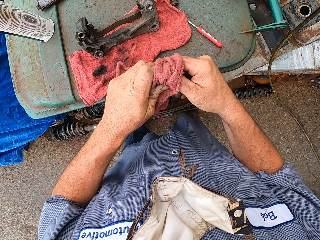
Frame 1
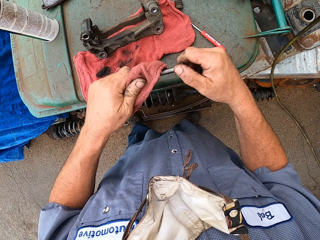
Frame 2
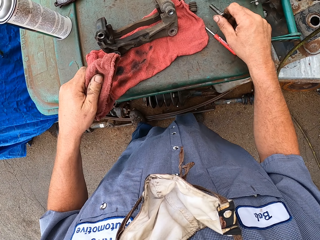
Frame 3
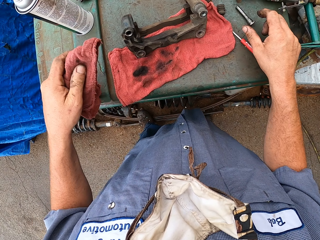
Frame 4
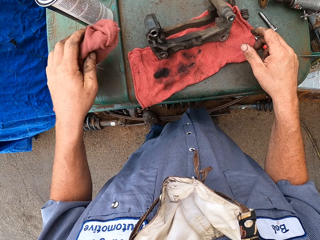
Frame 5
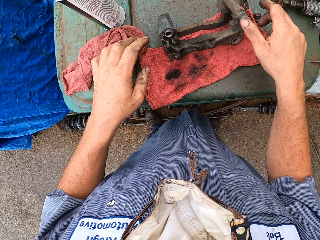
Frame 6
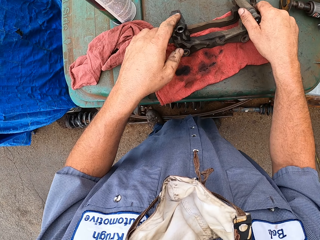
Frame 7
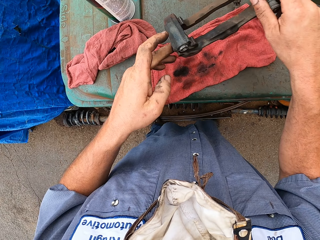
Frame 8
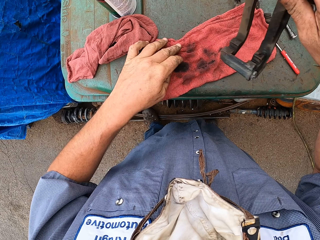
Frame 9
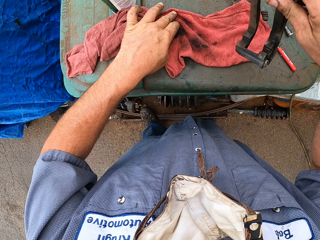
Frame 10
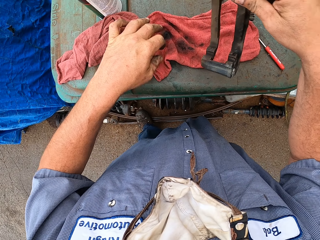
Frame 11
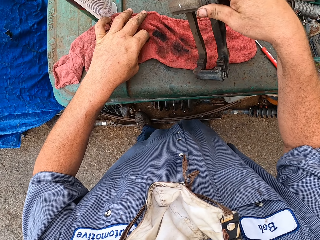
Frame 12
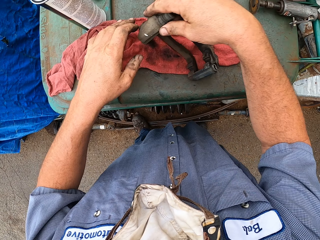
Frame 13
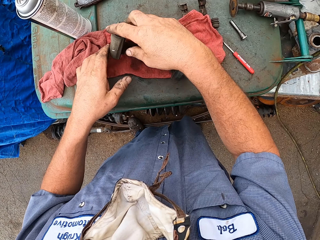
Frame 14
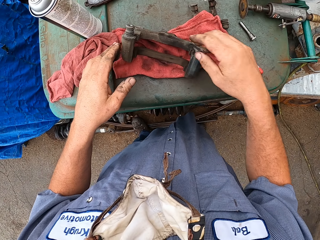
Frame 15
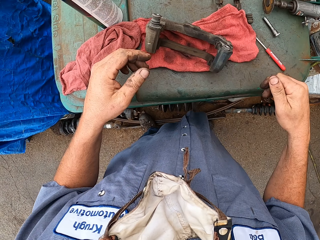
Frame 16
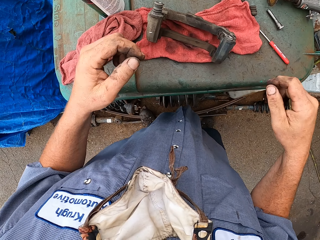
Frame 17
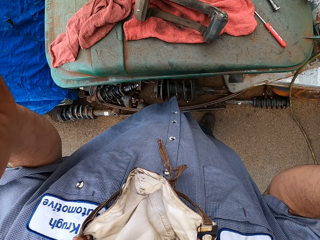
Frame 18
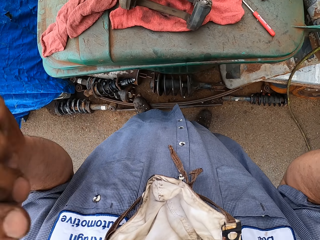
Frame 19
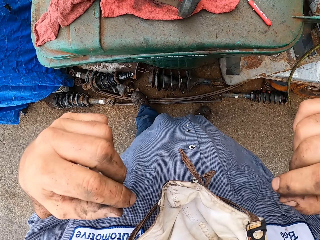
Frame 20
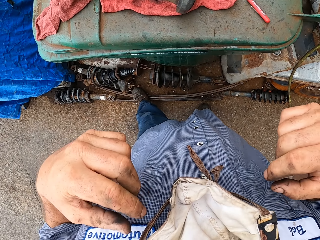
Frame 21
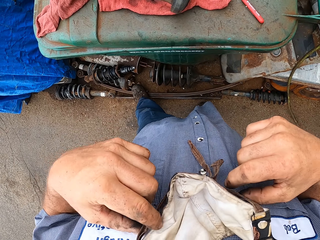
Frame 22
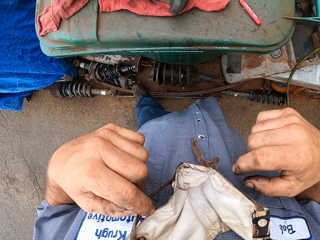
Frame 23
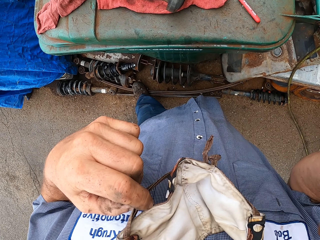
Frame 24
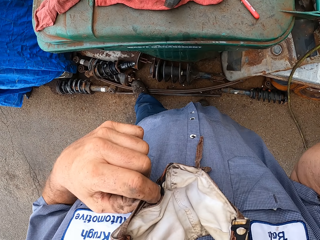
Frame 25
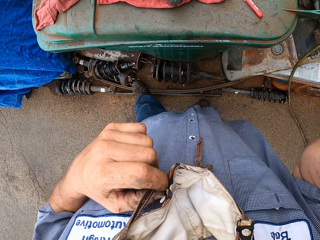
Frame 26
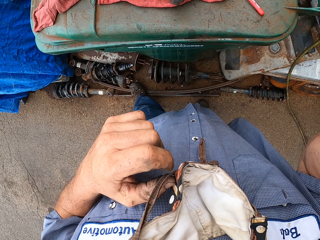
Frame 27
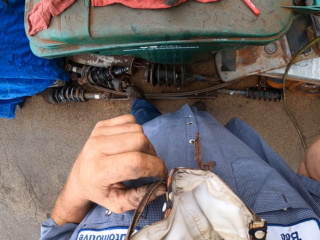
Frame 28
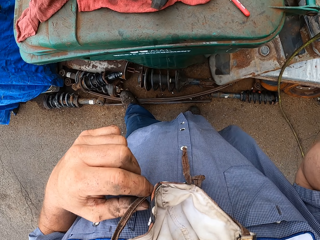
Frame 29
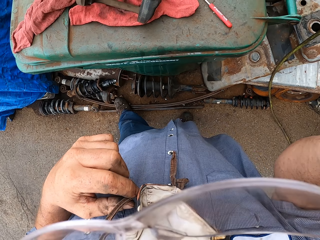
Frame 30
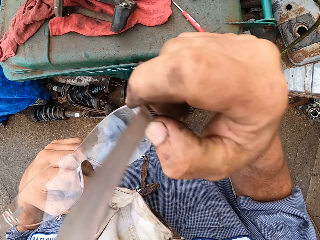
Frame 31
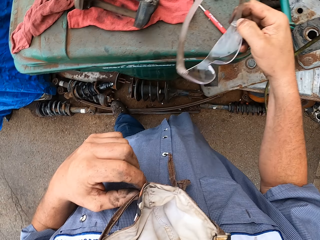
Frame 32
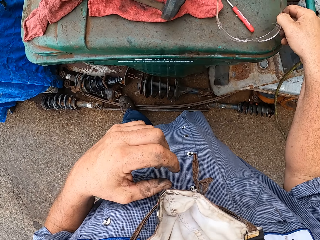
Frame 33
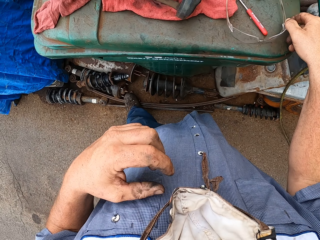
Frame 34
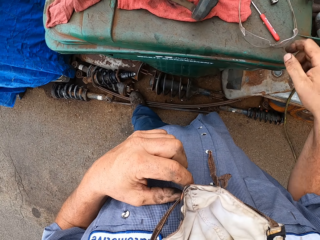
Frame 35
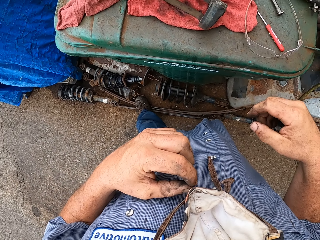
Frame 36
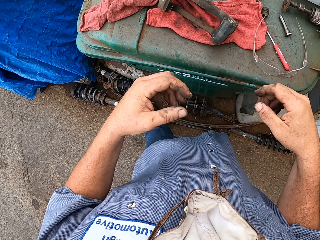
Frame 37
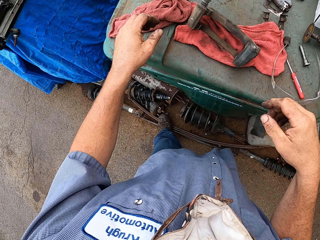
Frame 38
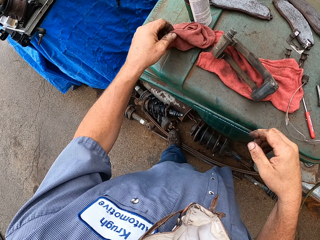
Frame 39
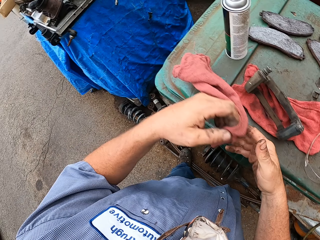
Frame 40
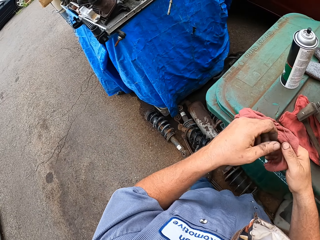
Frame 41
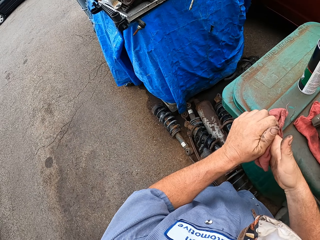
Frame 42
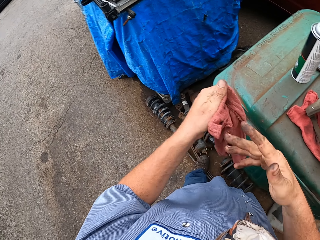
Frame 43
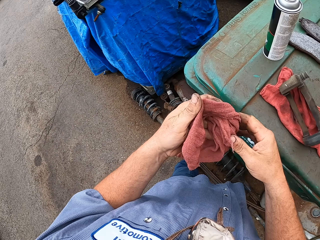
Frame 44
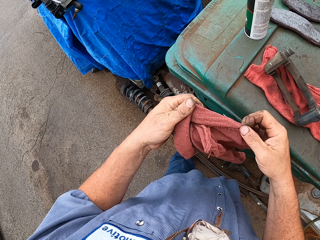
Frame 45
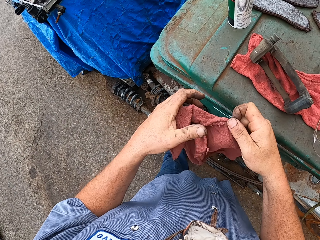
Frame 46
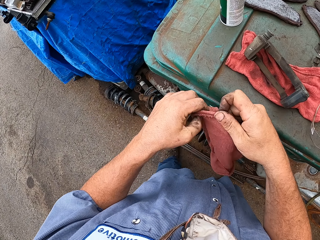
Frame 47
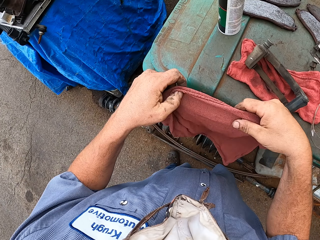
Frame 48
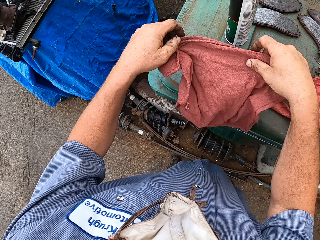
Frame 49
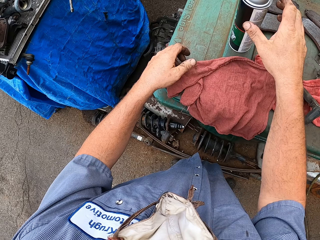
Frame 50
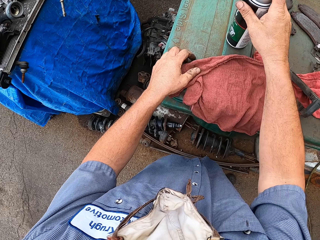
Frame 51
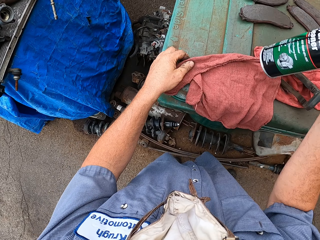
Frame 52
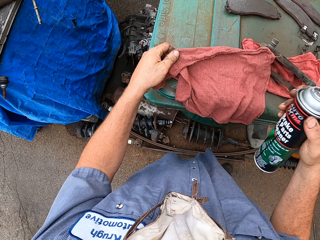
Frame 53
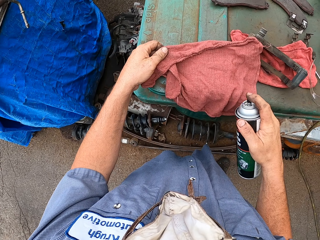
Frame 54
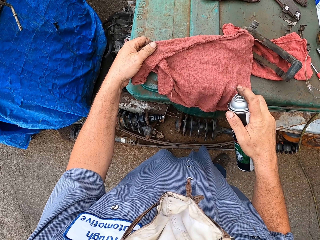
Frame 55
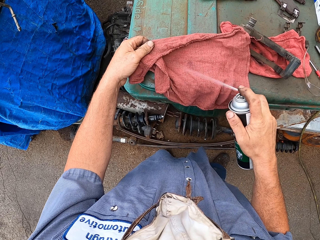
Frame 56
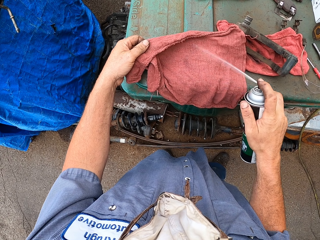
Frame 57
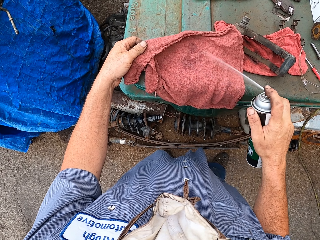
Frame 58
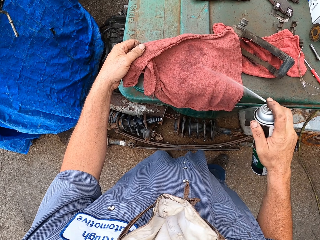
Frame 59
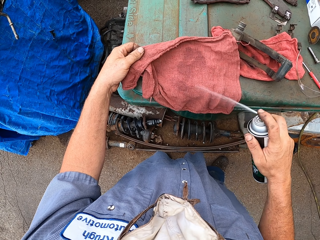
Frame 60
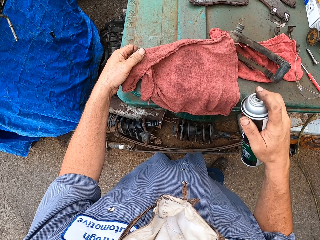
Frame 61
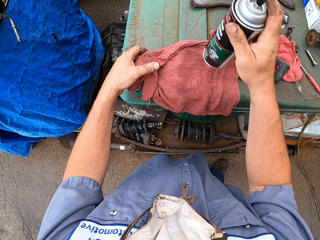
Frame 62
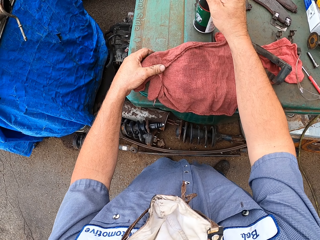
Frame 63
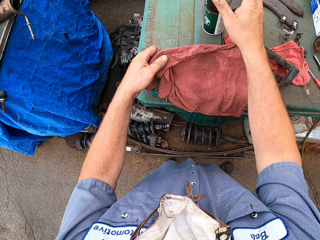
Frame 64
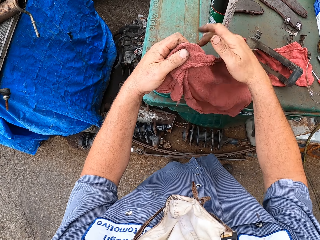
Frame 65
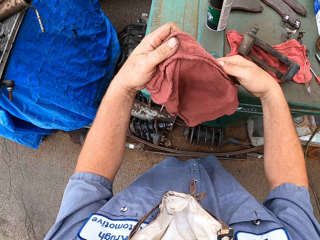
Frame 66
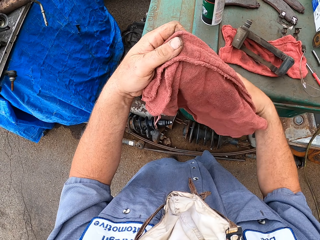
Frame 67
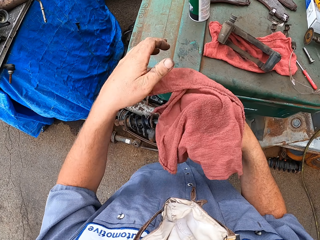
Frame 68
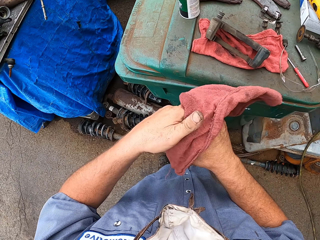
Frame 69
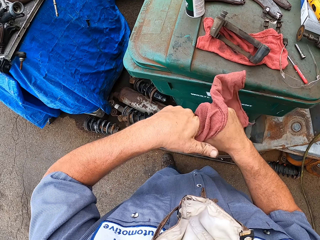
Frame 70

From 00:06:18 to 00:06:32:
The camera wearer removes a bolt from something. They put something on a towel. They remove the eye glasses. They wipe the hands with the towel. They spray the towel with something.

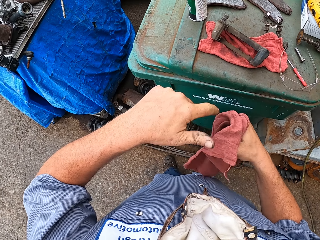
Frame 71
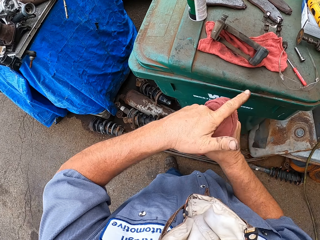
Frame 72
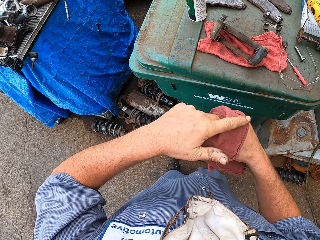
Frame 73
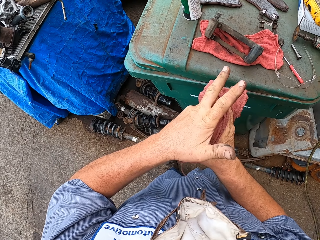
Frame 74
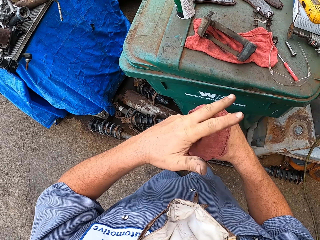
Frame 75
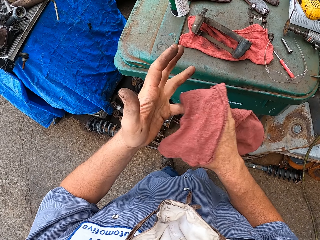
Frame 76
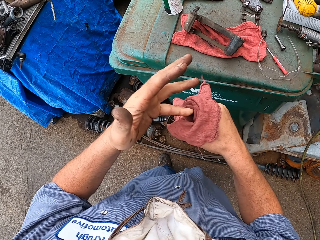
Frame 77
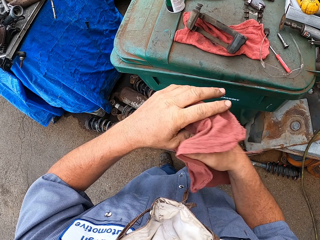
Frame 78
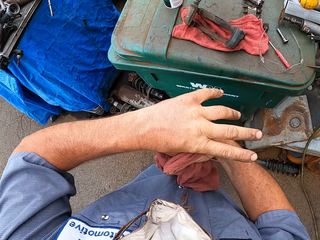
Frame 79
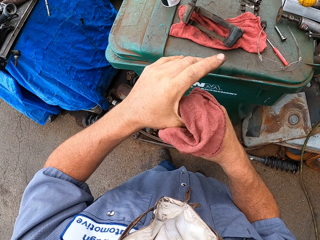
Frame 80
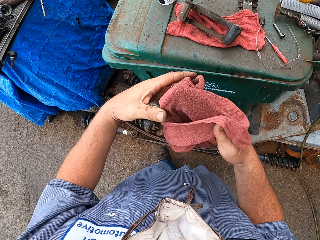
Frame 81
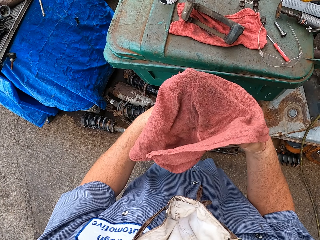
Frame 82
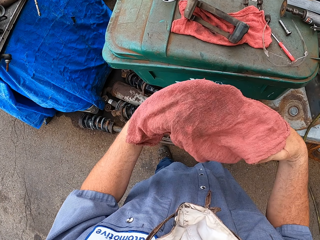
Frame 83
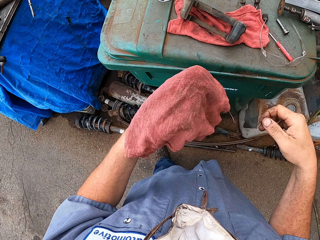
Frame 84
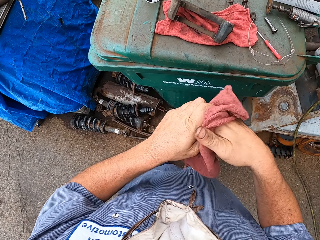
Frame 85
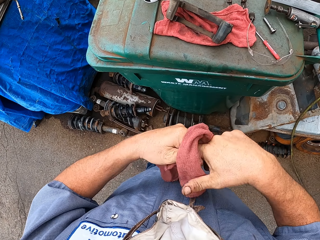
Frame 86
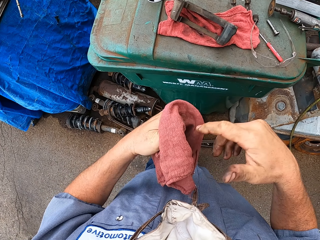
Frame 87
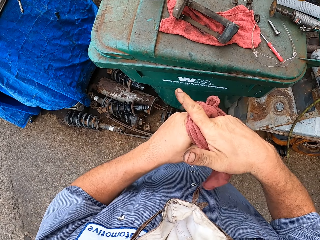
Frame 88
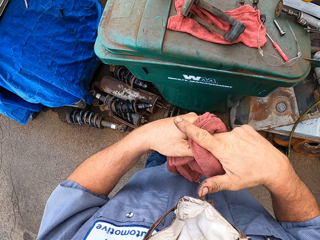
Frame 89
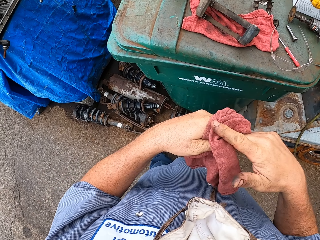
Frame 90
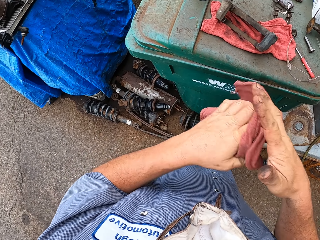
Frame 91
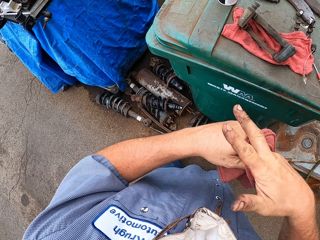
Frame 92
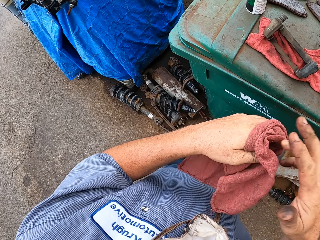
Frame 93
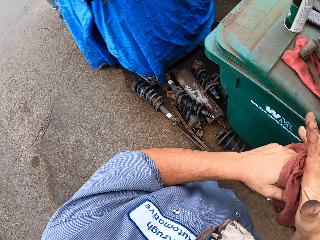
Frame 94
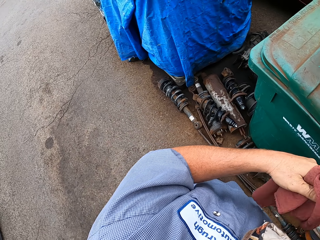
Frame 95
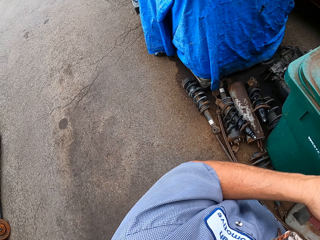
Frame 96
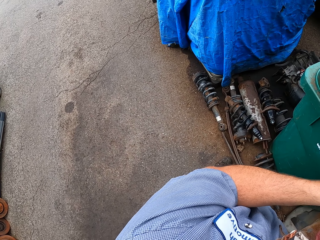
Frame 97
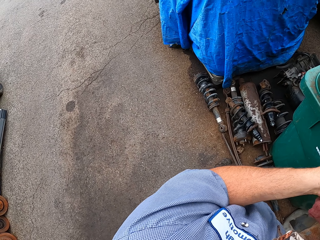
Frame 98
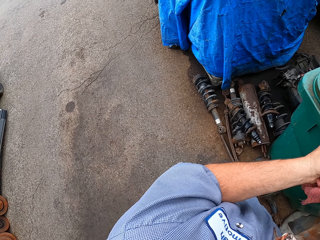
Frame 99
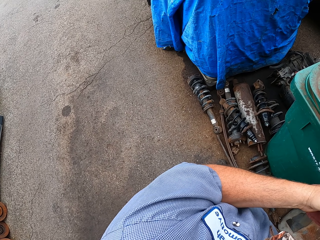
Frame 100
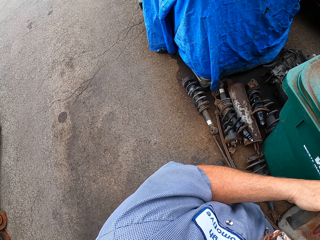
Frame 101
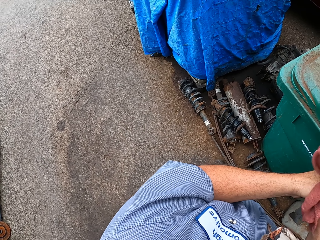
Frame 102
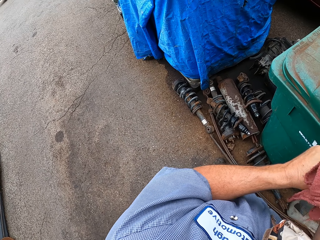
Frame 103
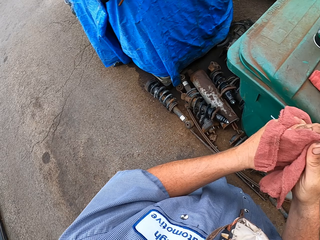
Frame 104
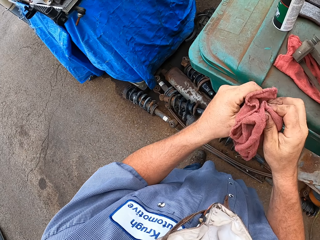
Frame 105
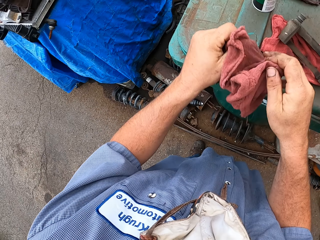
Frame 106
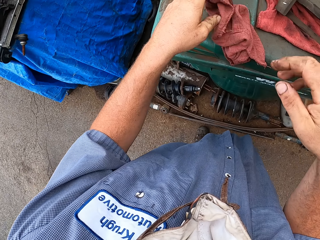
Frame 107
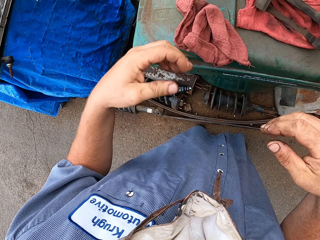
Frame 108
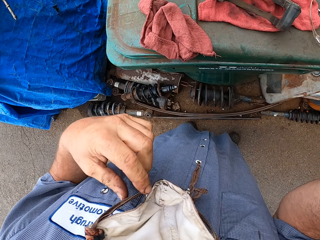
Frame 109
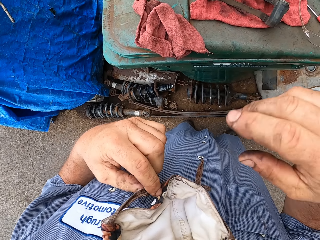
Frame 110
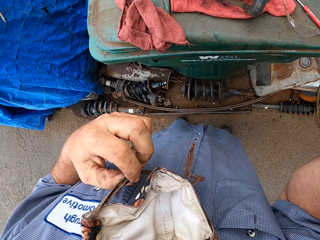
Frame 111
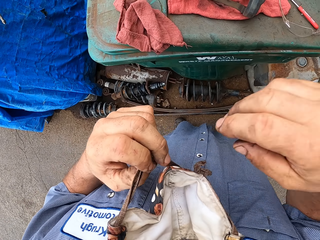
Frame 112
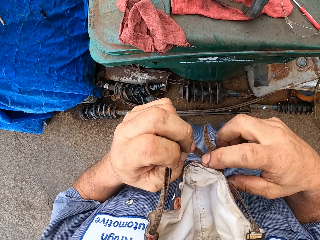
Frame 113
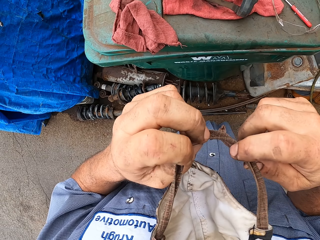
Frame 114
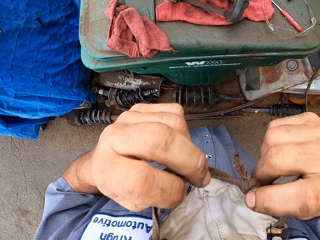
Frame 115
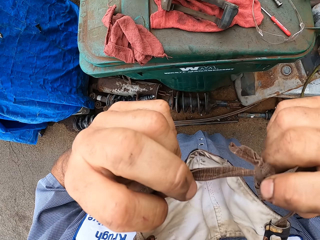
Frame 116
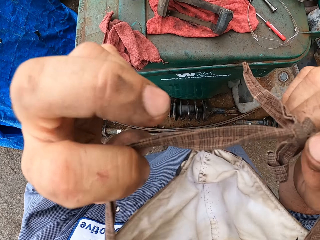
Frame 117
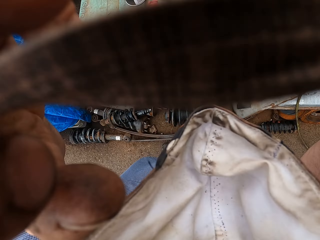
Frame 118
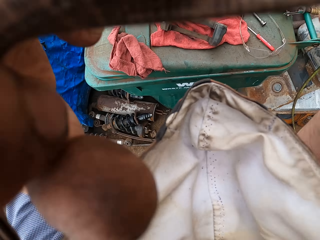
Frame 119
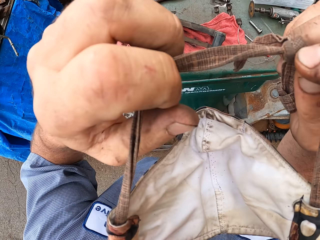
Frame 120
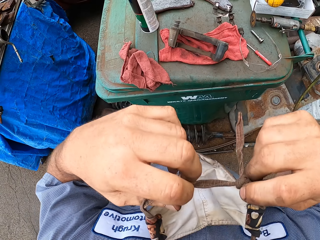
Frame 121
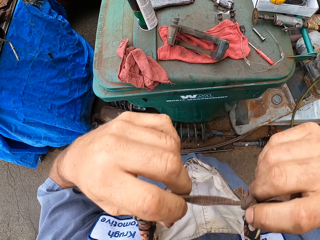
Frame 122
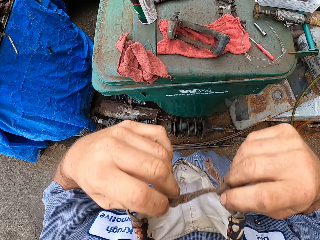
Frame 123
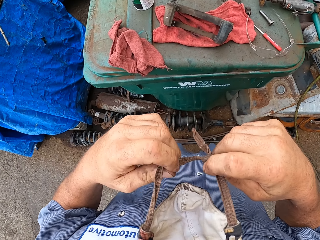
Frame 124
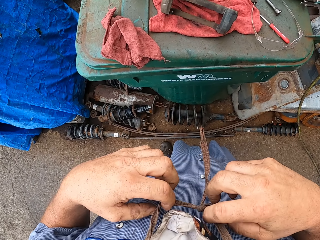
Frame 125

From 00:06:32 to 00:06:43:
The camera wearer wipes the hands with a wet towel. They put the towel on the table.
